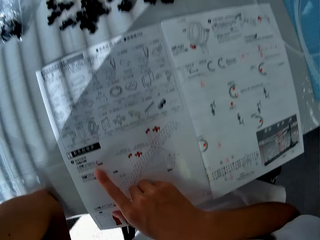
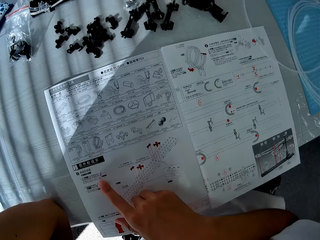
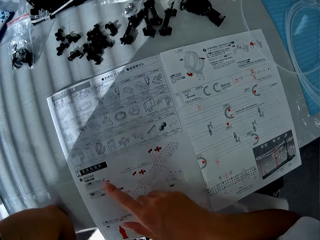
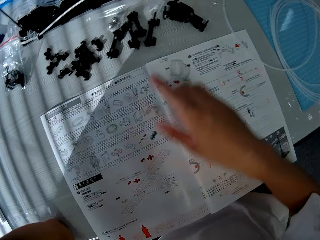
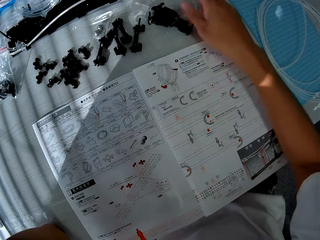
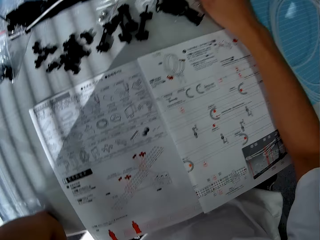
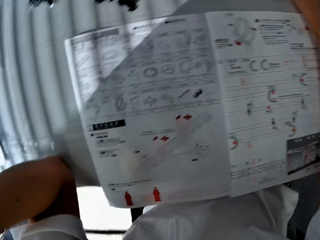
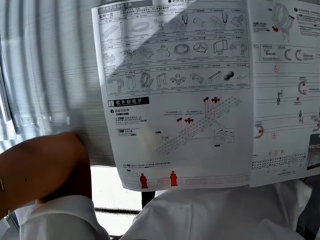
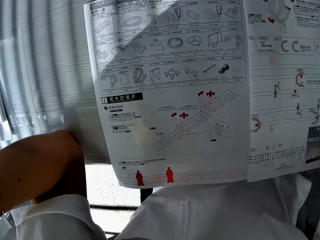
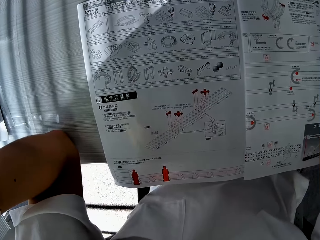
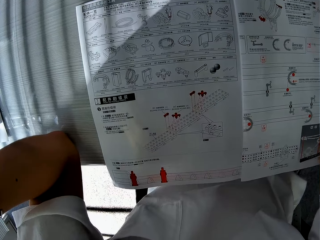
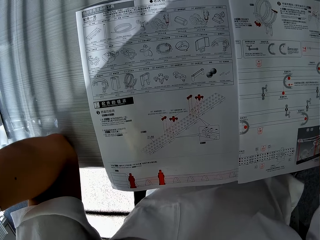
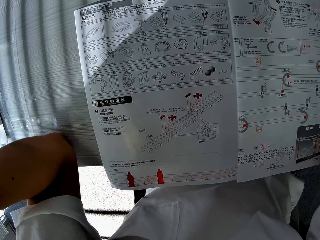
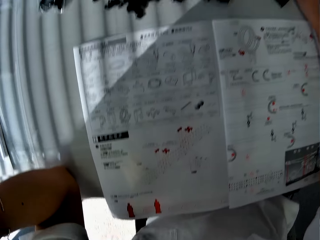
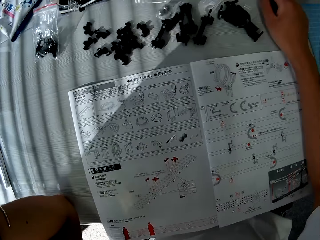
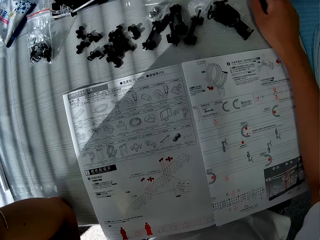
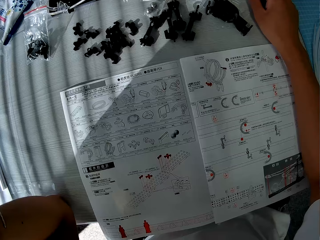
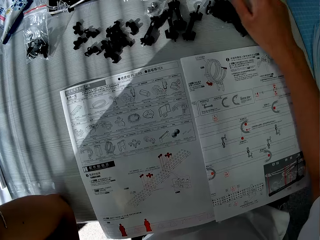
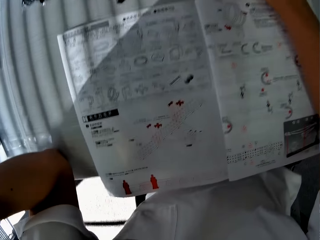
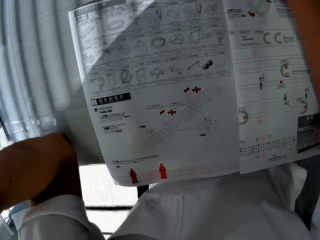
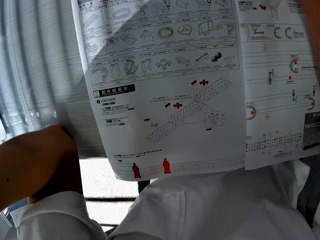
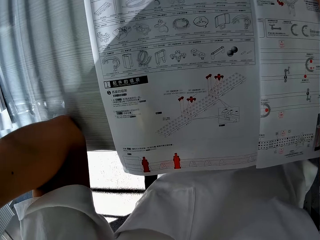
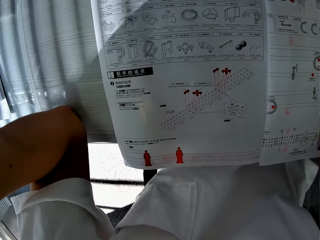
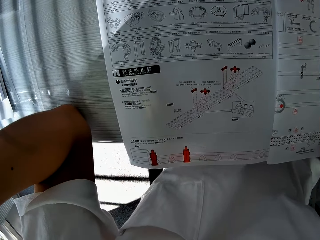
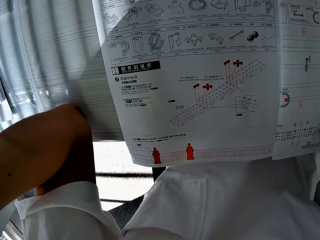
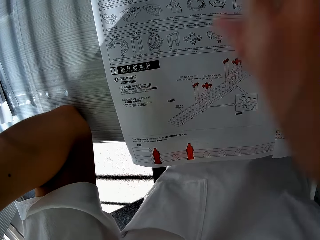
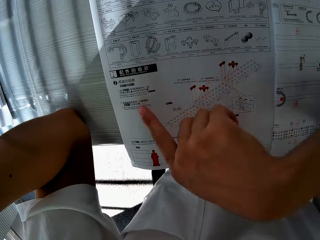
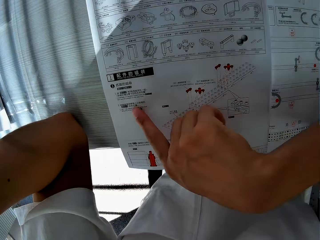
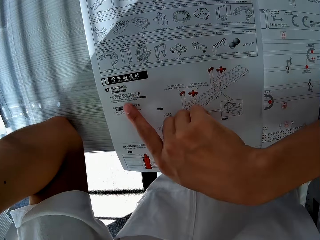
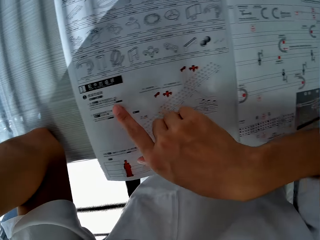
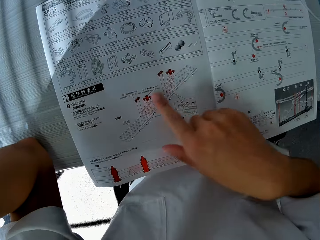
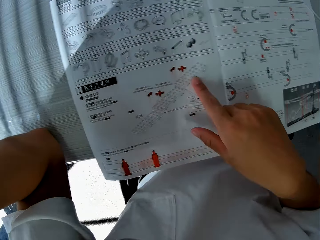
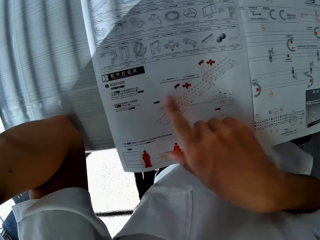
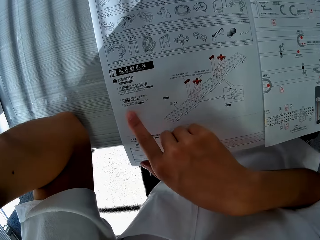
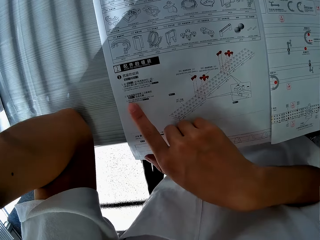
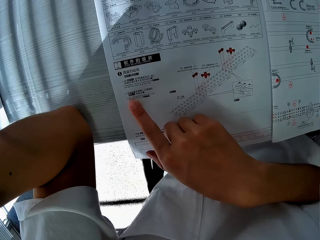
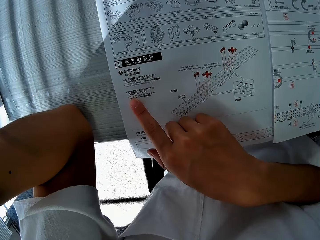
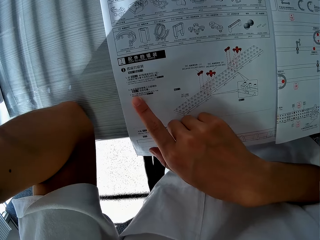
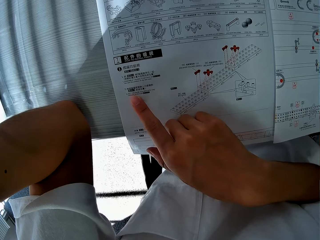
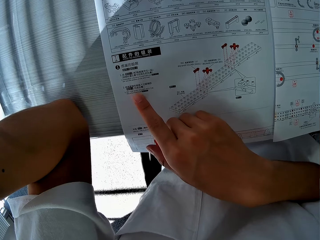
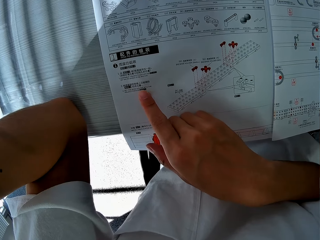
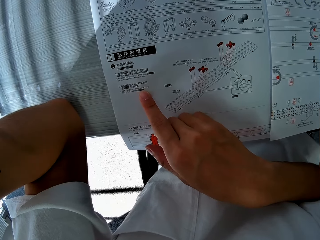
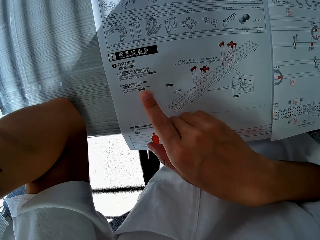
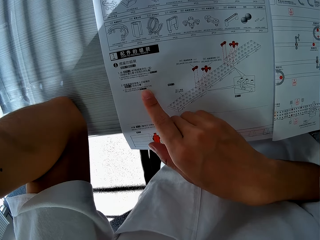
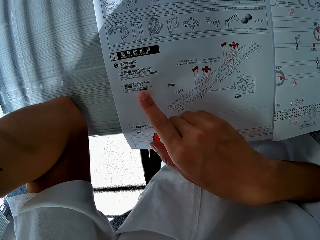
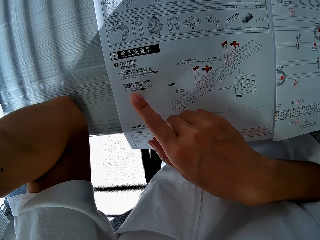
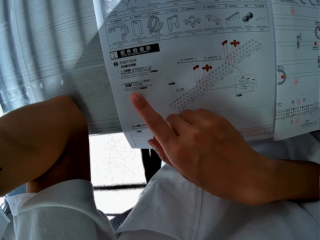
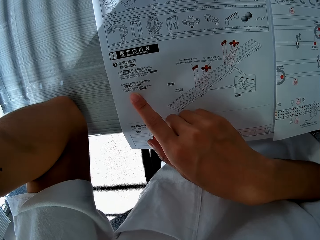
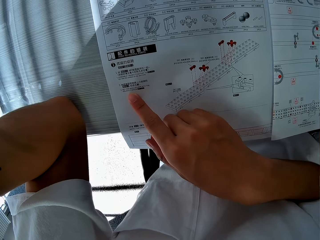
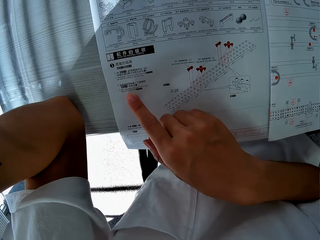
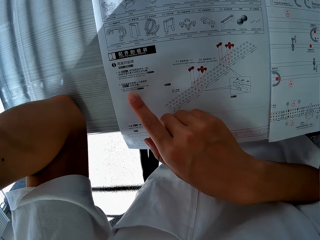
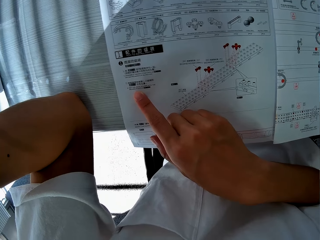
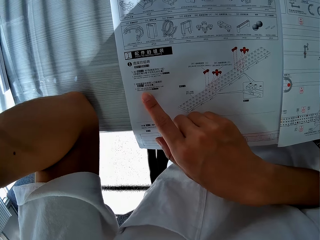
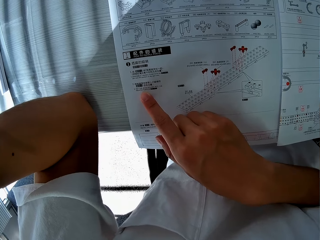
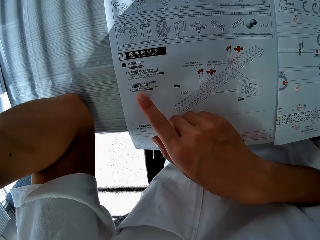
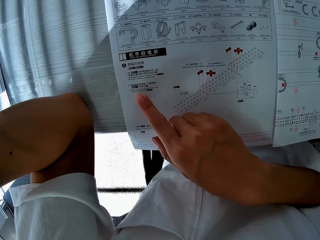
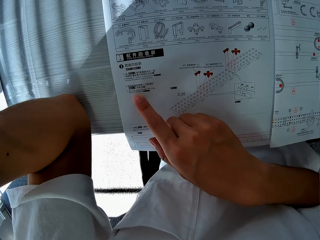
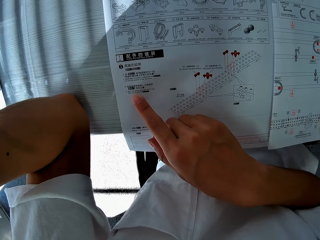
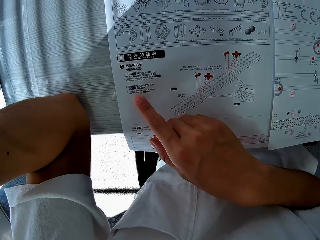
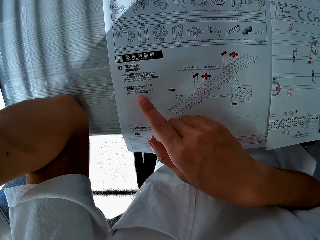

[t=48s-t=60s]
The camera wearer touches the pieces on the table. He drags an object. He touches the manual with his right index finger.

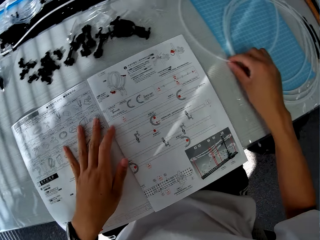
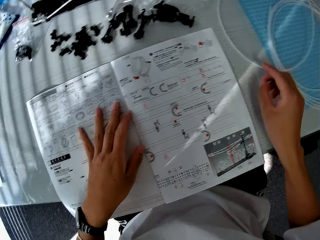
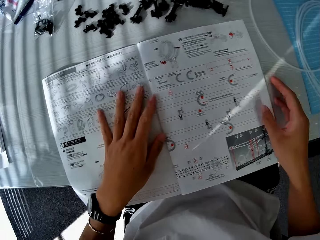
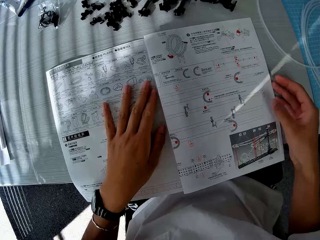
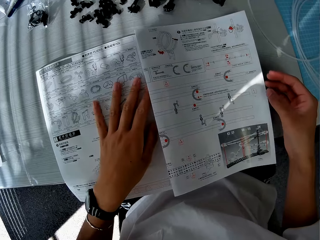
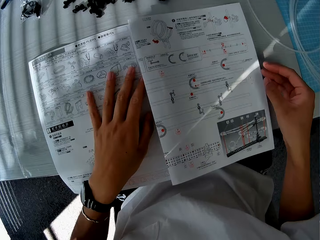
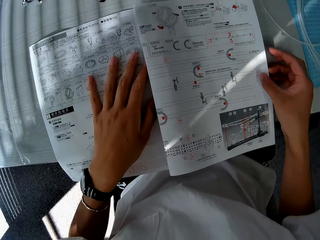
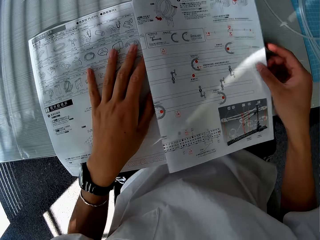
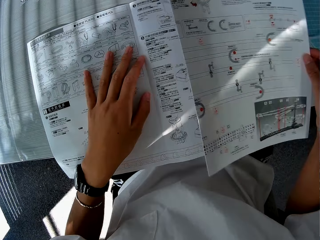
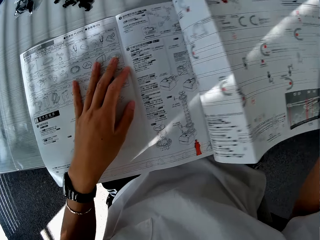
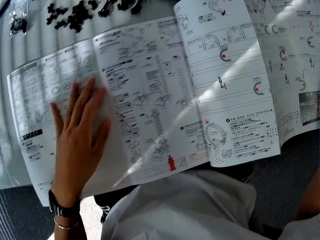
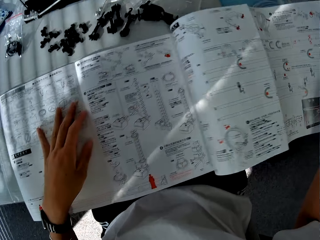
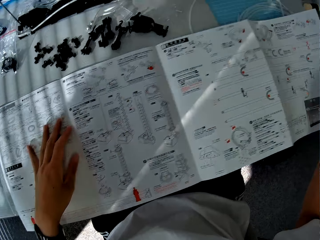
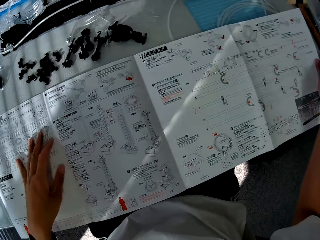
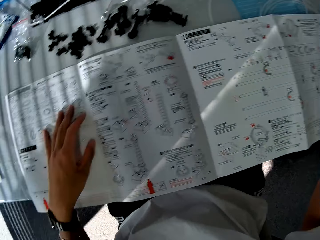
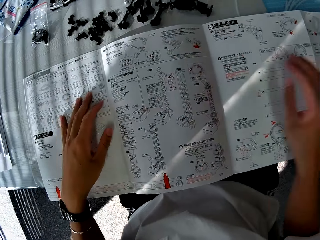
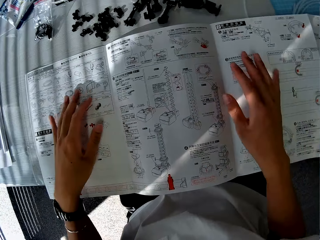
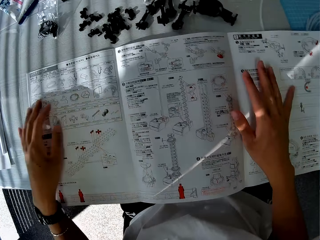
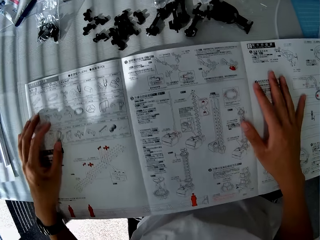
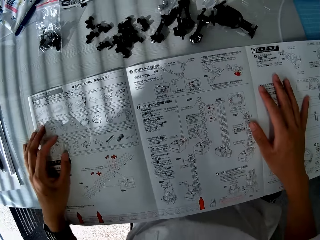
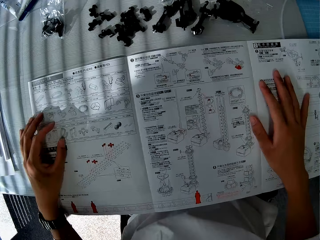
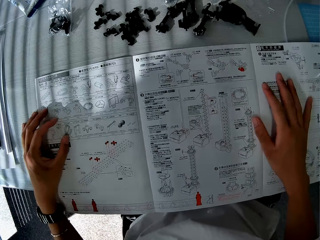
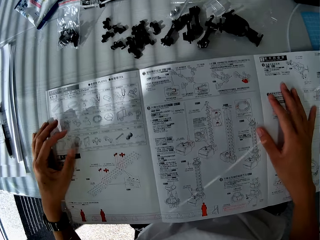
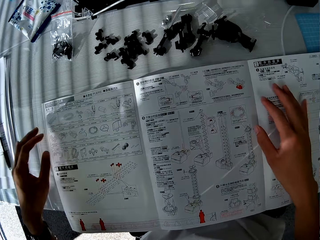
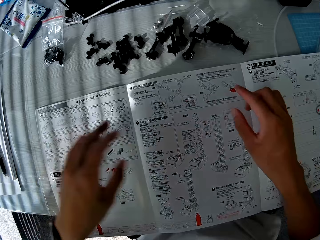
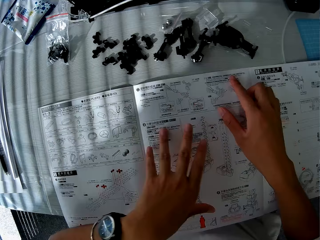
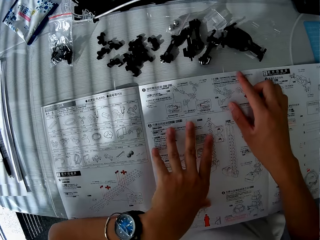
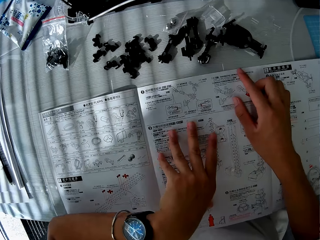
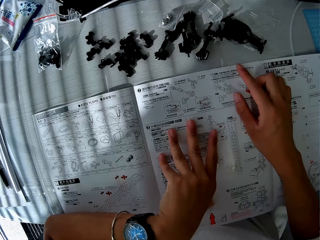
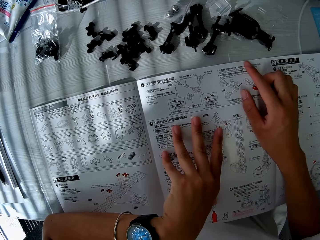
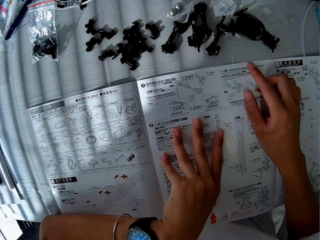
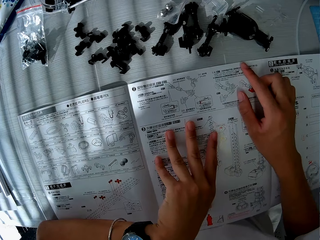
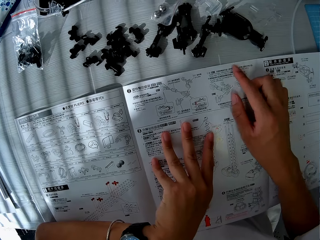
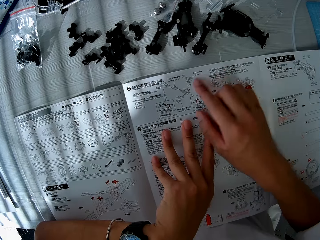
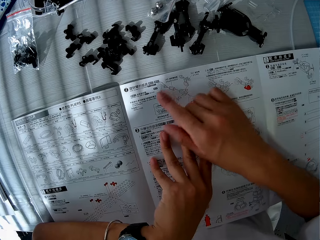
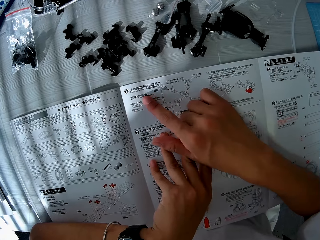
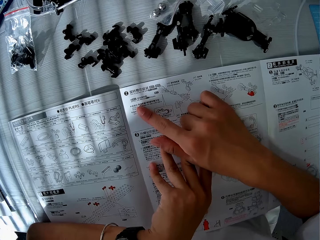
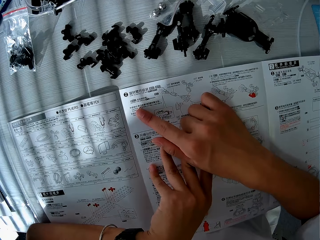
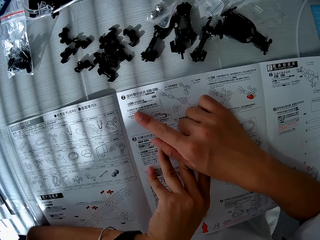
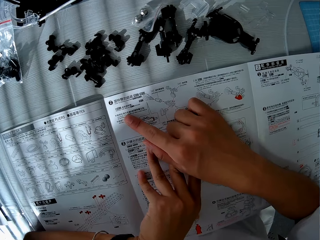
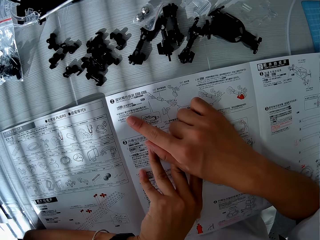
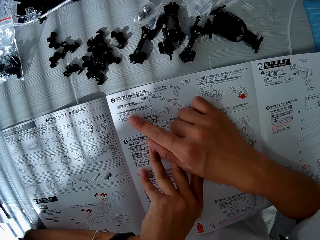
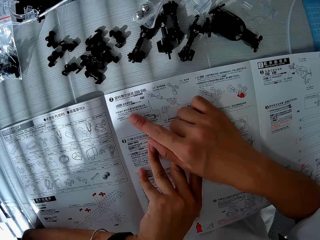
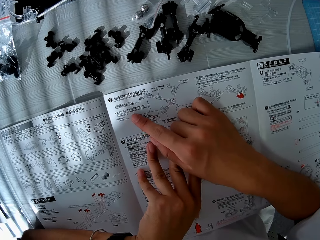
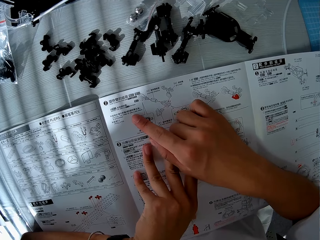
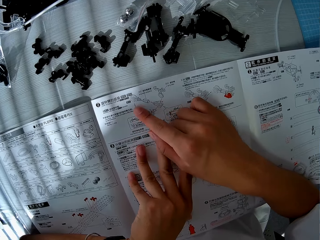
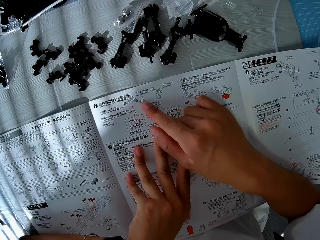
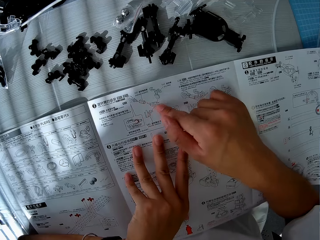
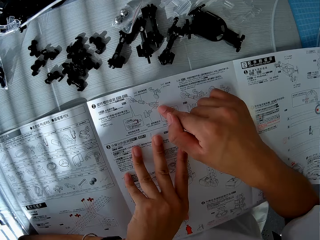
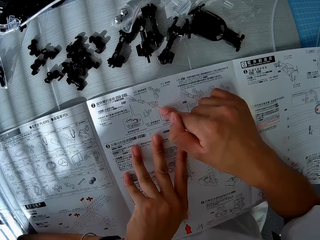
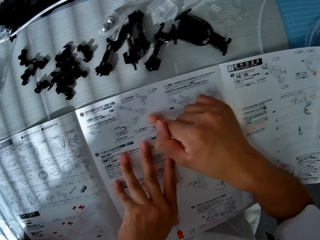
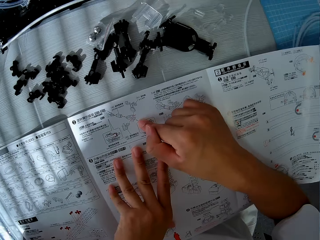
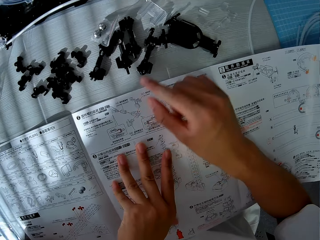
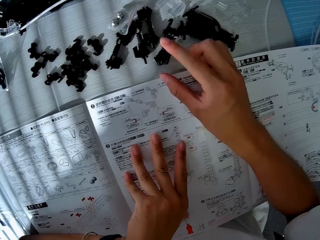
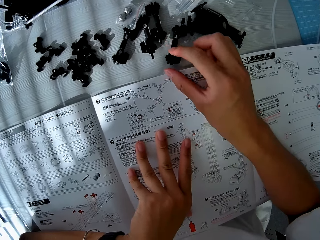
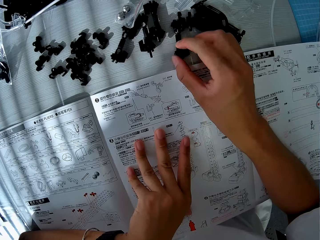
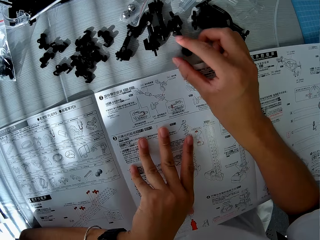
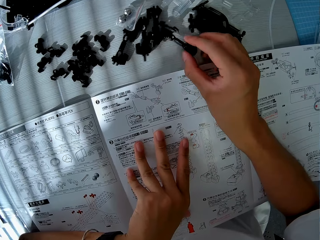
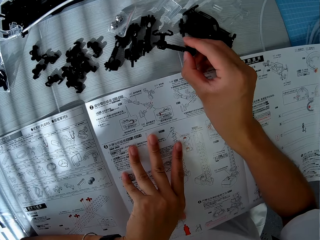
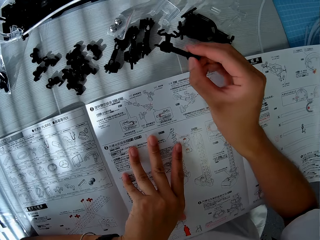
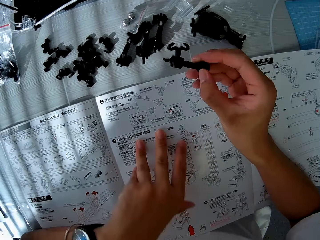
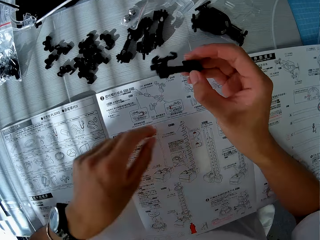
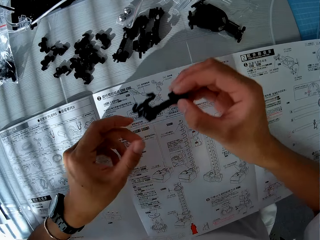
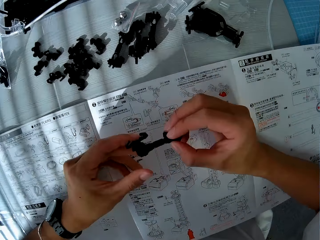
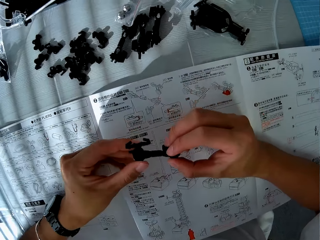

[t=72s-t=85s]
The camera wearer opens another page of the manual. He unrolls the booklet. He touches the manual with his right index finger. He reads the booklet. He picks up a piece from the table.
